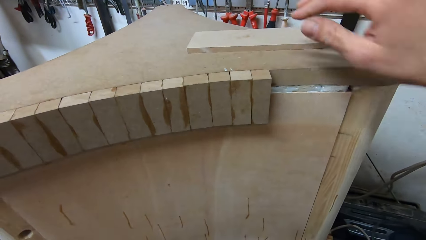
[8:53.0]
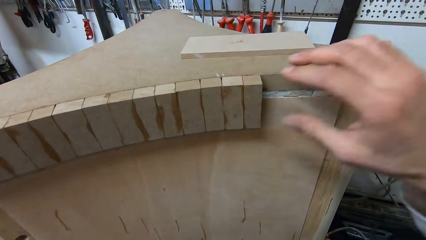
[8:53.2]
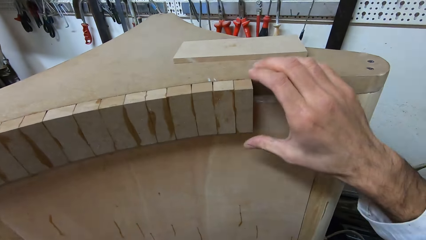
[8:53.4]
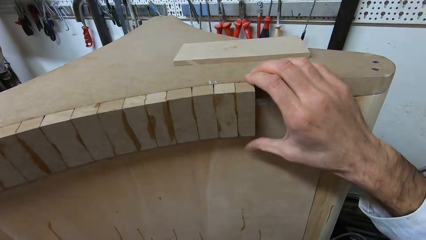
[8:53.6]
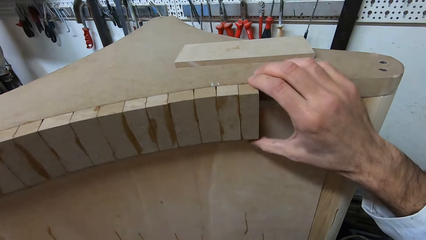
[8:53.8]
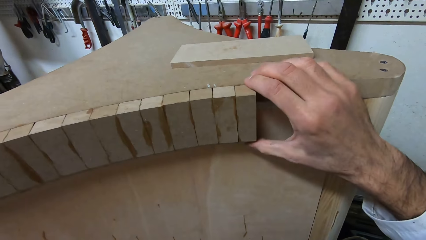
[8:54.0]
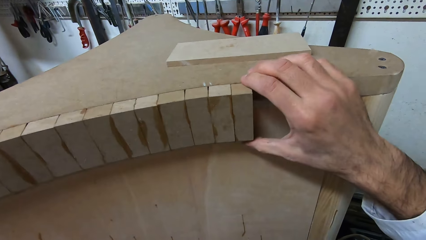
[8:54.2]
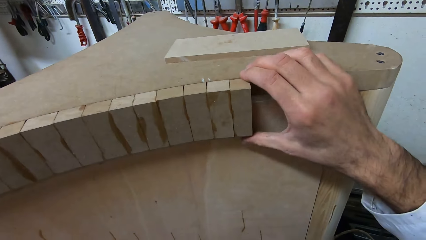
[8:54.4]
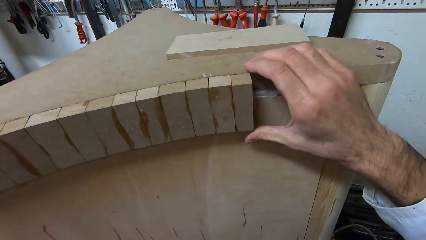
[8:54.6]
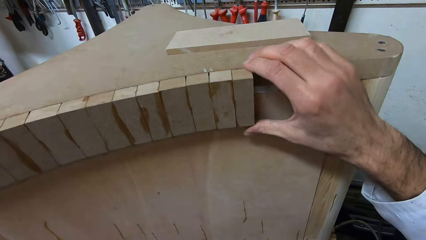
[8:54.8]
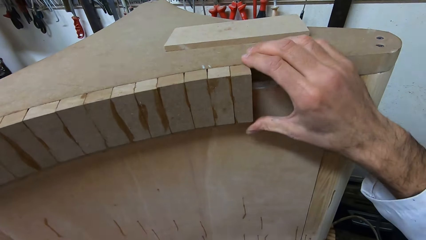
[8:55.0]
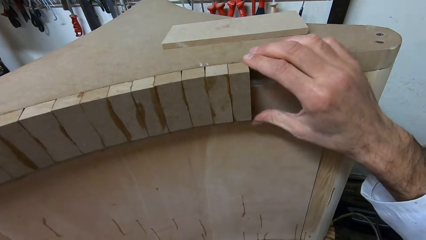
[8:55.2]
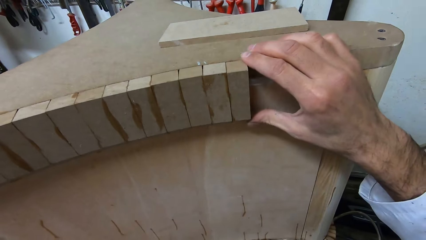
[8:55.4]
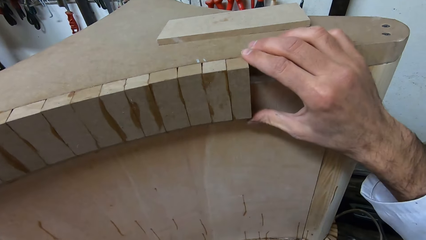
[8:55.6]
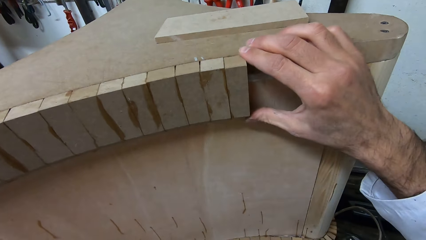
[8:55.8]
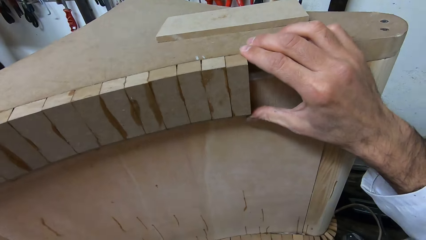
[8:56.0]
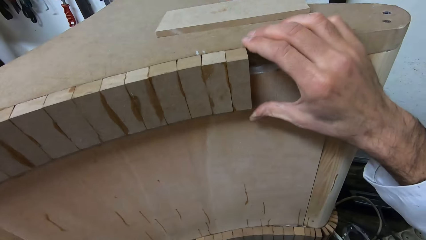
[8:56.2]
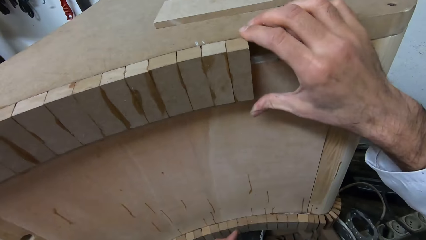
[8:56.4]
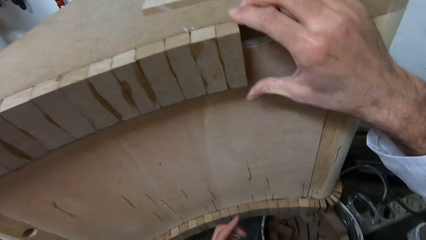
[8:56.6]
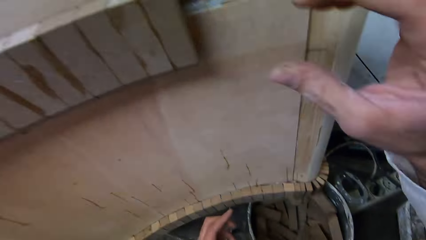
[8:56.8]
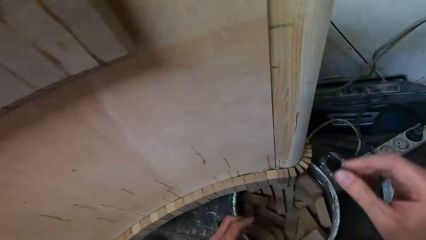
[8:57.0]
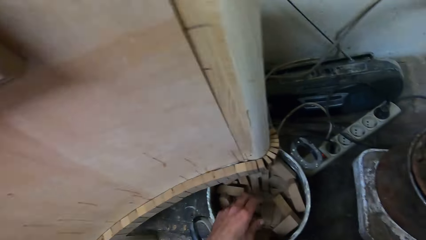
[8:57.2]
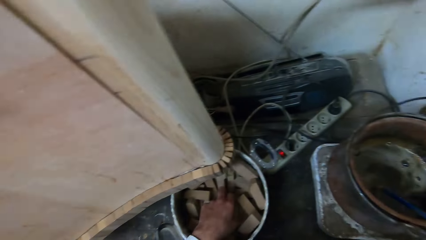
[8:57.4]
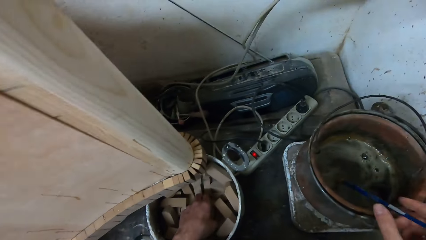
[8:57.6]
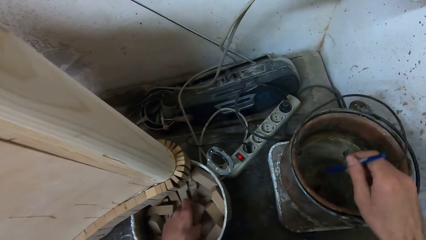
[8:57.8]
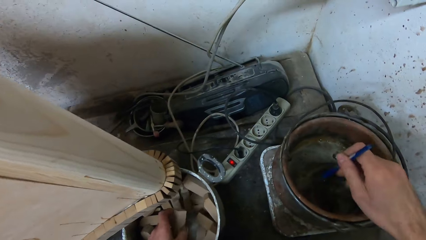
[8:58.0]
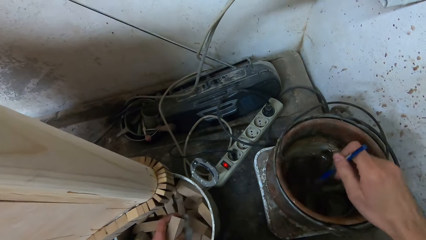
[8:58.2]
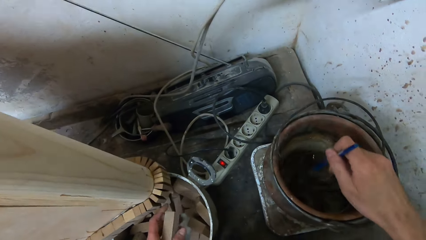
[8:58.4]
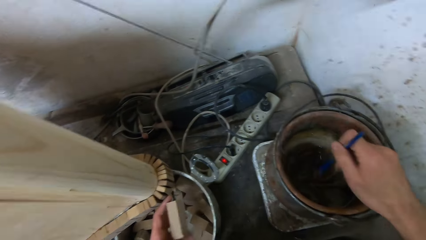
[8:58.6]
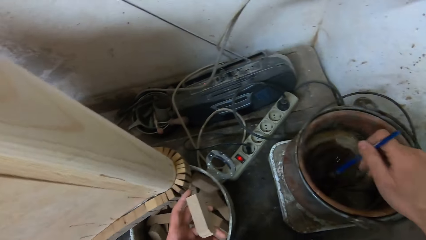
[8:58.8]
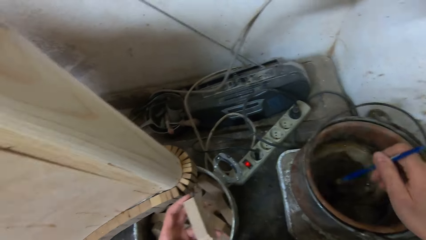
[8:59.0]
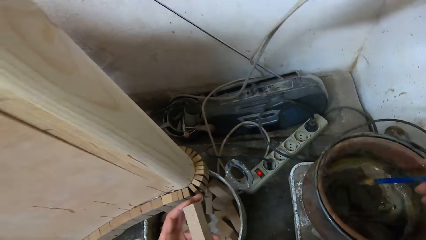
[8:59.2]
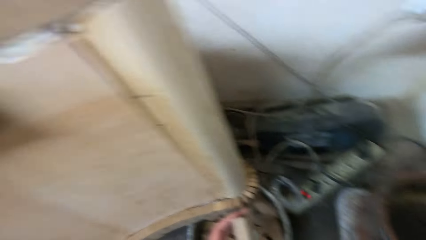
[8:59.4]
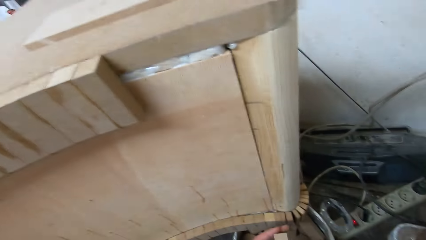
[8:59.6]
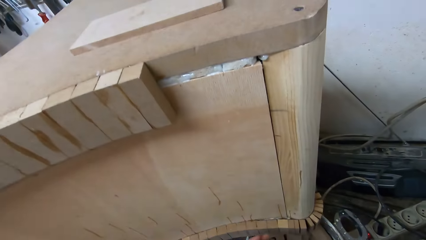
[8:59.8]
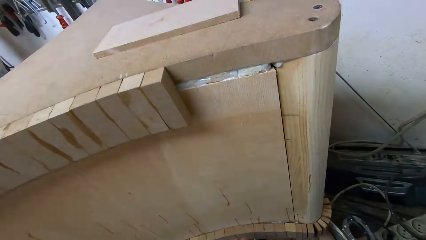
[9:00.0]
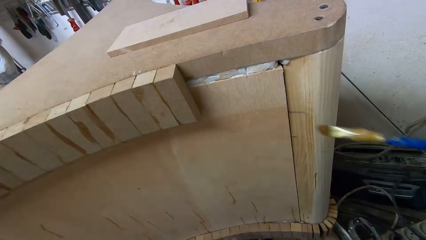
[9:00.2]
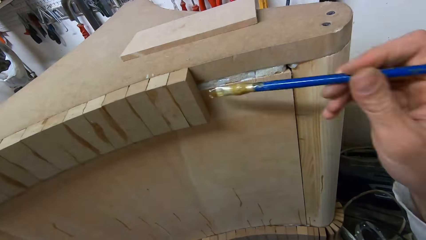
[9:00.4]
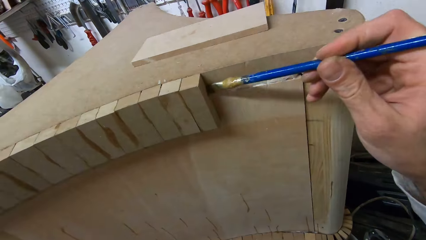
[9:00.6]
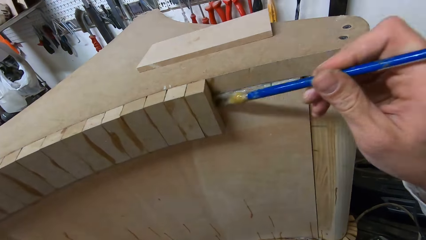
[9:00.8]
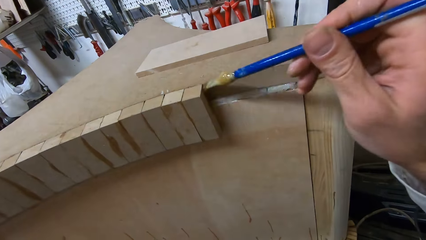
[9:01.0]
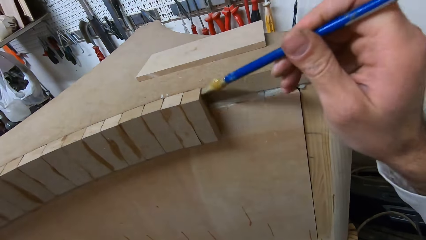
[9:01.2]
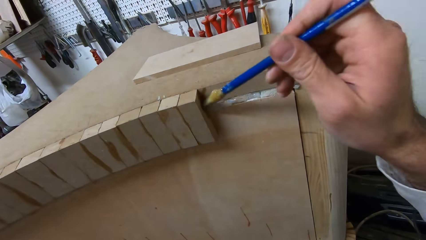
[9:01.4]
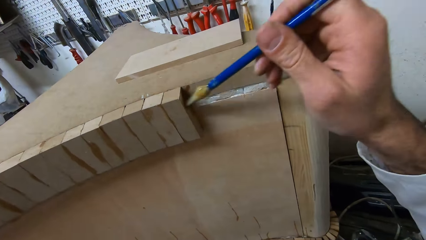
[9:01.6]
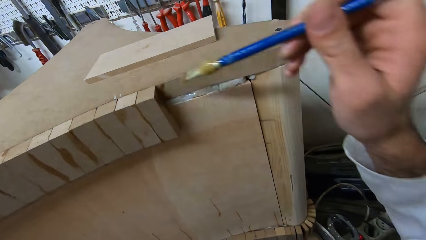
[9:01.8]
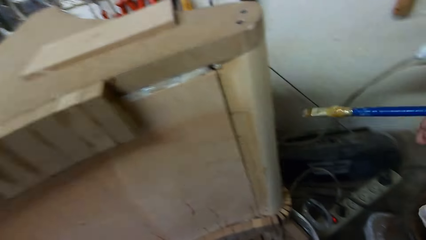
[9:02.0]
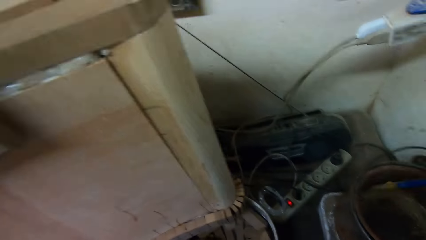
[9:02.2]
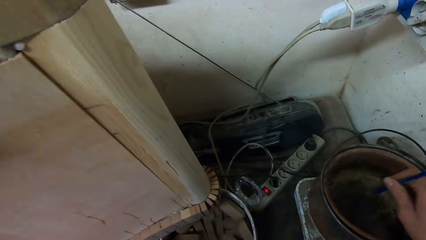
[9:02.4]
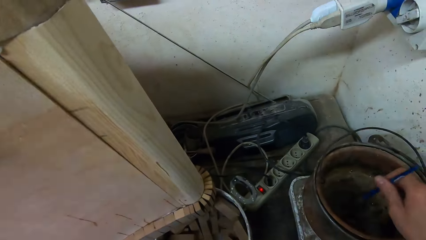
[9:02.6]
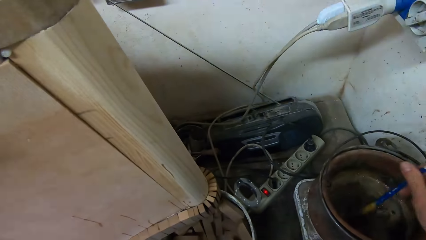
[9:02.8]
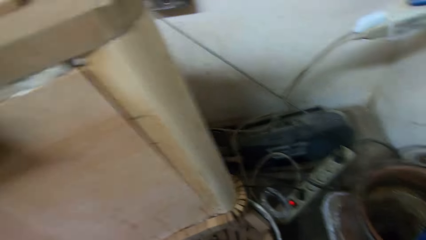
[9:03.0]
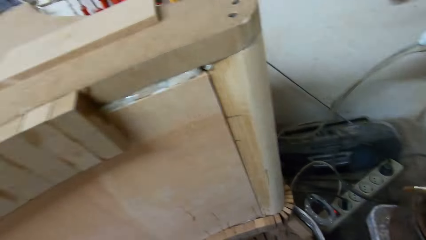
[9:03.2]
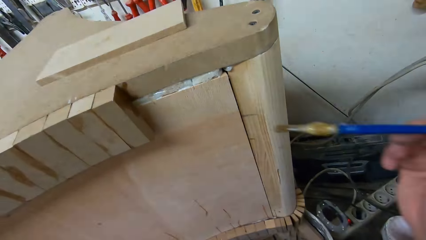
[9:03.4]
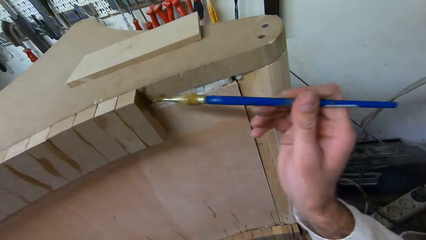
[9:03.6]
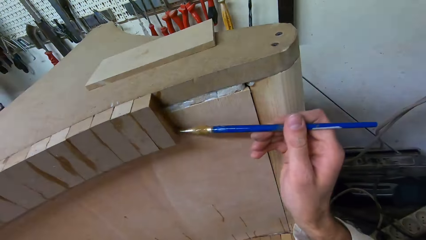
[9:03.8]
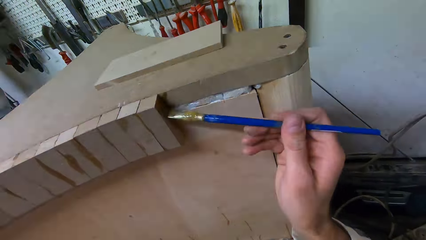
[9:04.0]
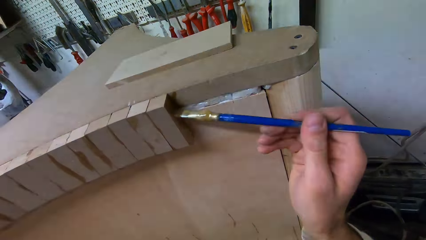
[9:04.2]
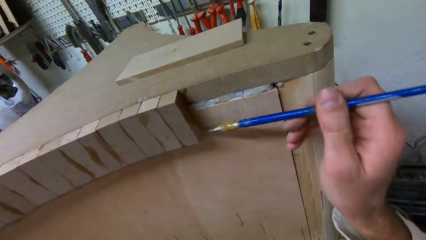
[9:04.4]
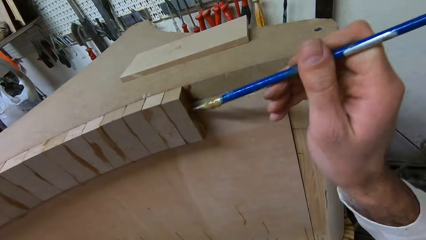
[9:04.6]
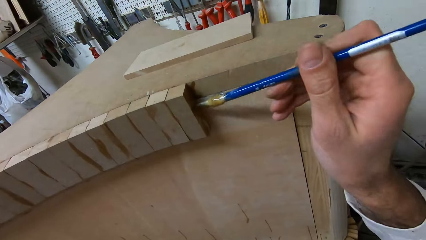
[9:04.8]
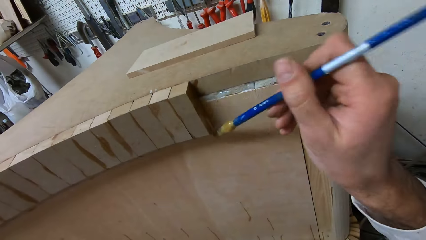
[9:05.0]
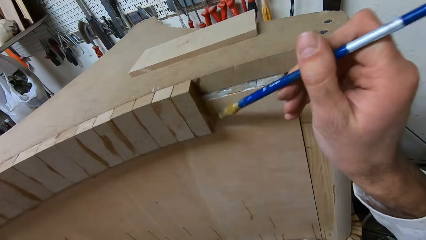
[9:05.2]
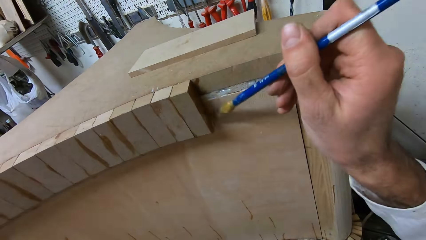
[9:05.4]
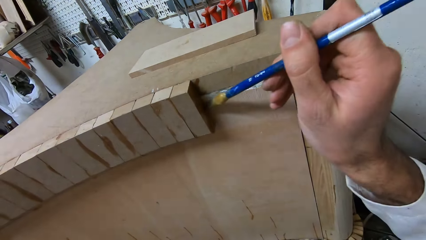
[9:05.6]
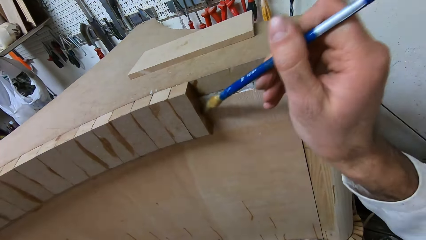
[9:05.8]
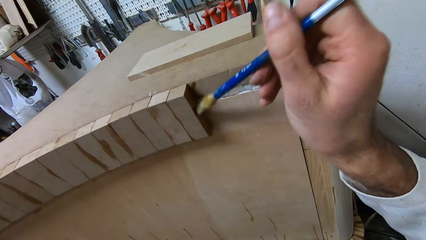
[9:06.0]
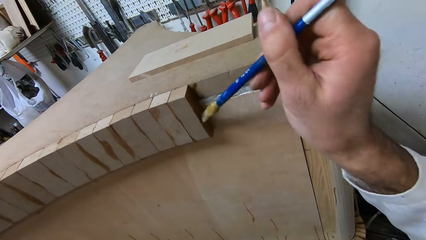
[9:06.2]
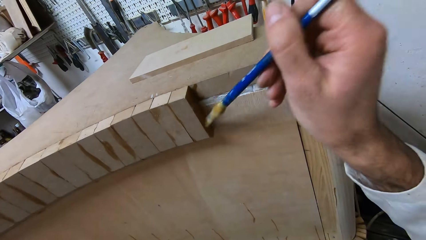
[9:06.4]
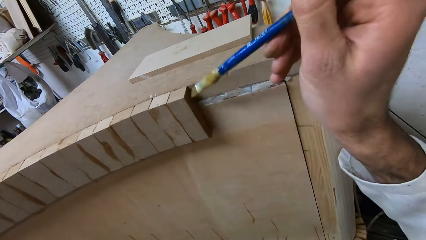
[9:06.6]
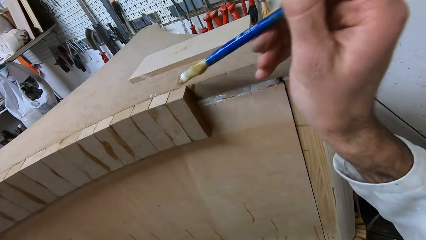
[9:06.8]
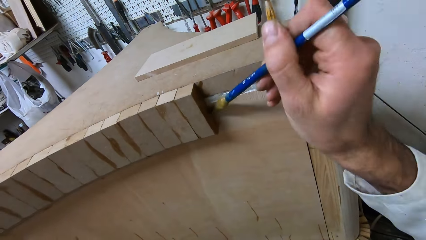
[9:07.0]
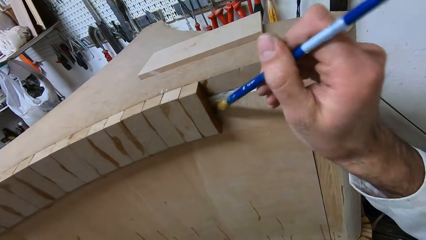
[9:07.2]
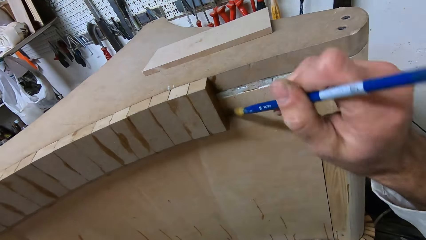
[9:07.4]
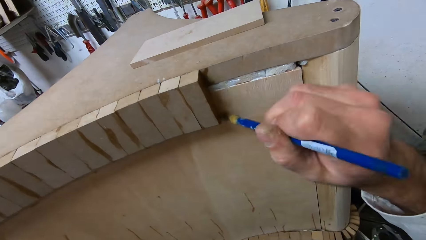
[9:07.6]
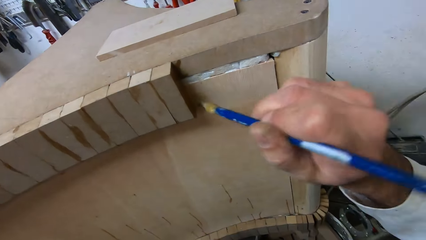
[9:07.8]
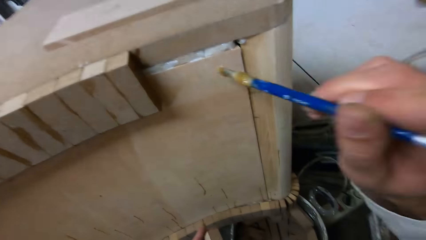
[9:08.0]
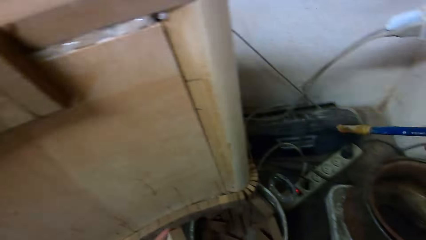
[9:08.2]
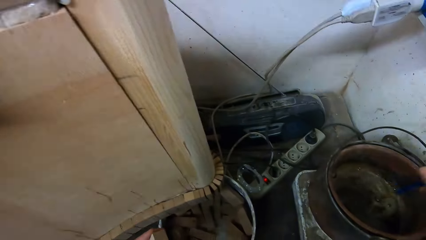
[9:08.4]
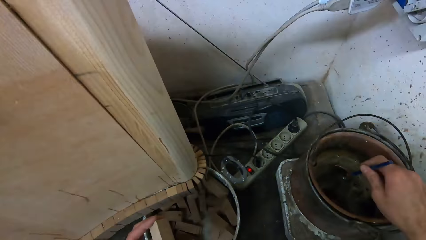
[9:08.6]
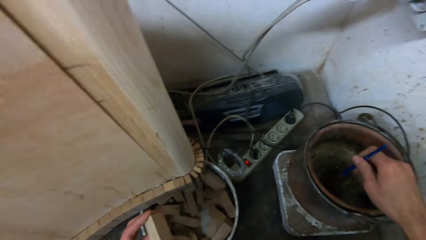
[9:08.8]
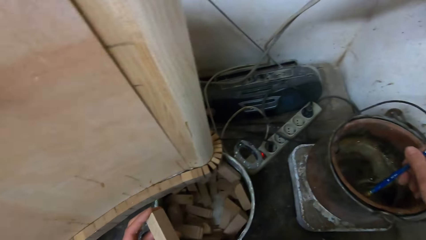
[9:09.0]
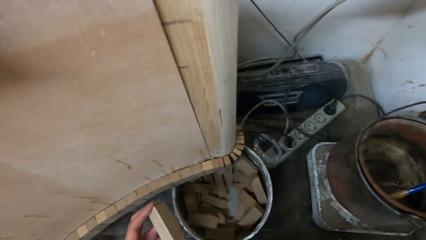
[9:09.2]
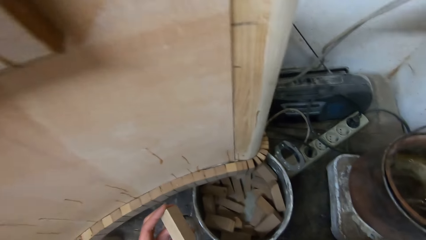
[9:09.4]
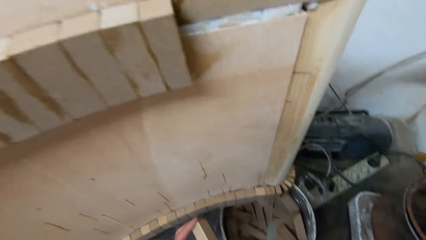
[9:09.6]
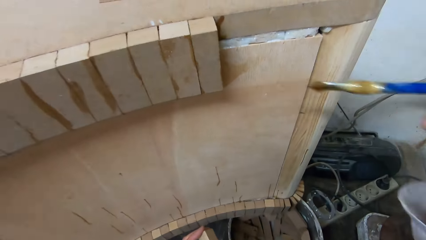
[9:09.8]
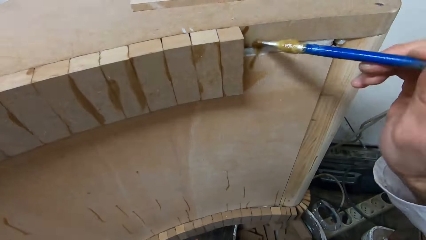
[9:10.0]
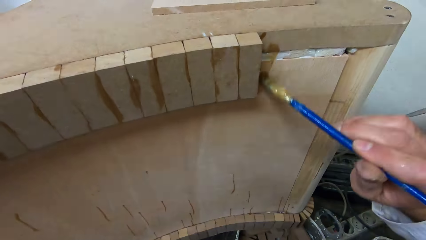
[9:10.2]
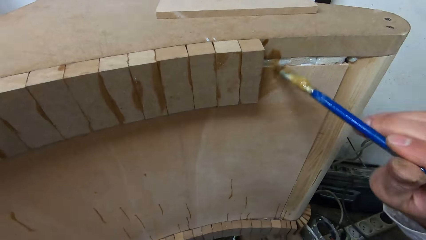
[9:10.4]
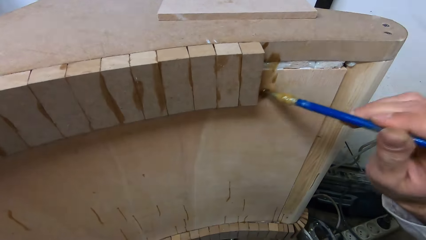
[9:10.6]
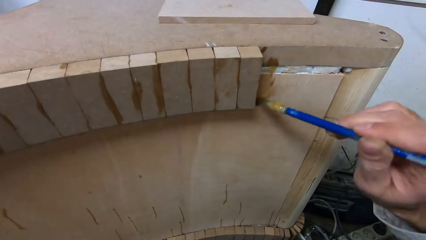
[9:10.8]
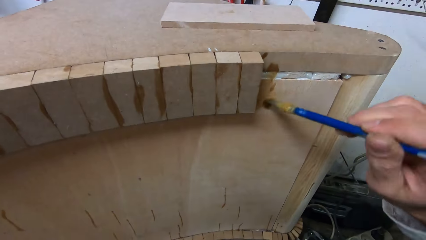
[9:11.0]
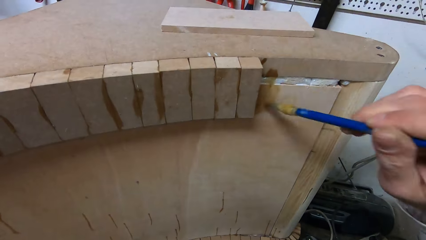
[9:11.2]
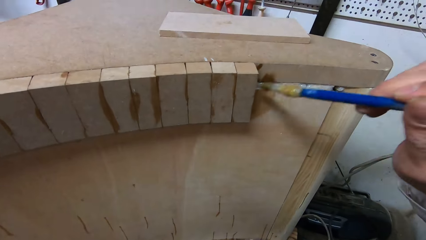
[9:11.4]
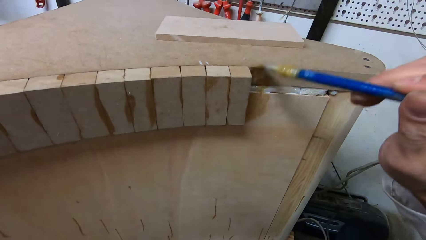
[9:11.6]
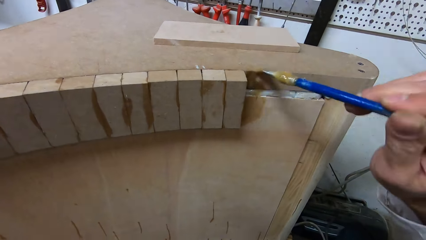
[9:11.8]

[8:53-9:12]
The camera wearer pushes the piece of wood back. They adjust the pieces of wood or wood boxes with their right hand. They take their hand off the wood box. They stir the glue in the bucket with the glue brush. They pick up a piece of wood from the bucket. They turn to the table. They apply glue to the furniture with the glue brush. They move the brush back to the pot or bucket. They dip the glue brush into the bucket of glue. They turn back to the table. They apply glue to the furniture with the glue brush. They move the brush back to the pot. They dip the glue brush into the bucket of glue. They turn to the table. They apply glue to the furniture with the glue brush.
